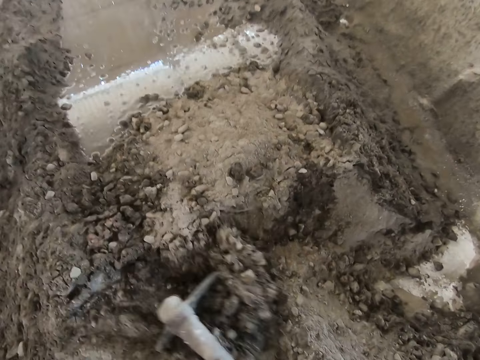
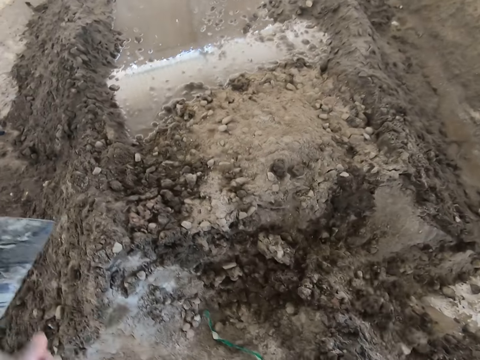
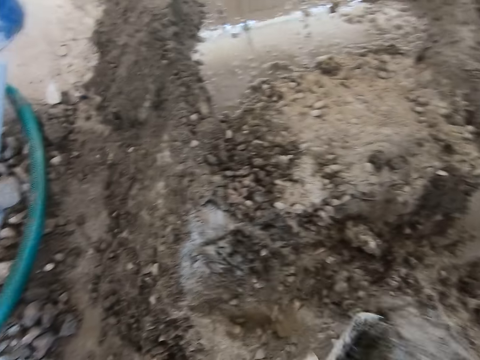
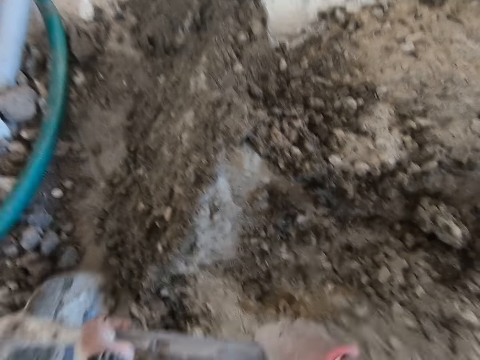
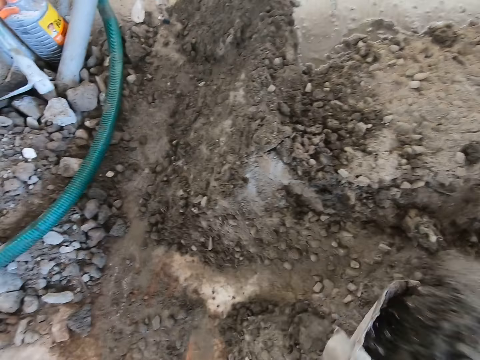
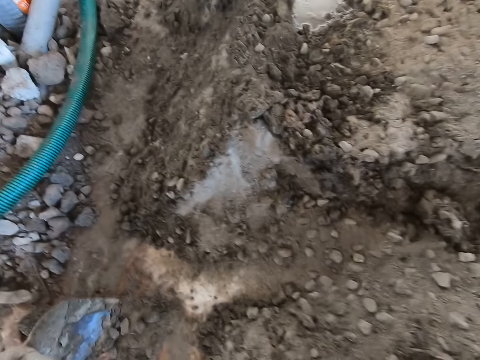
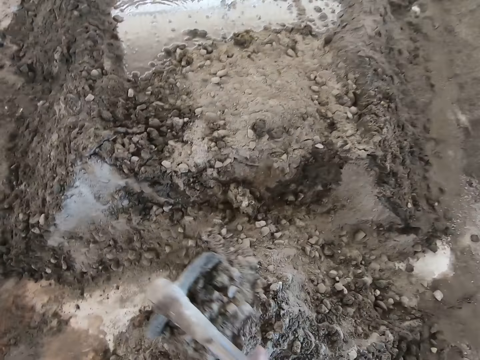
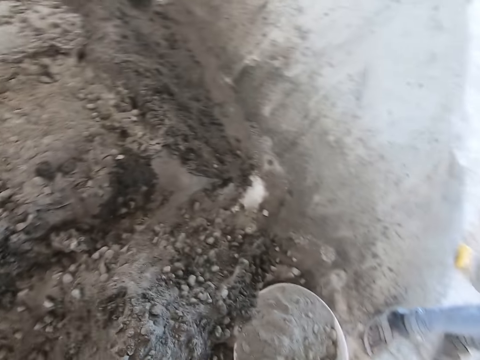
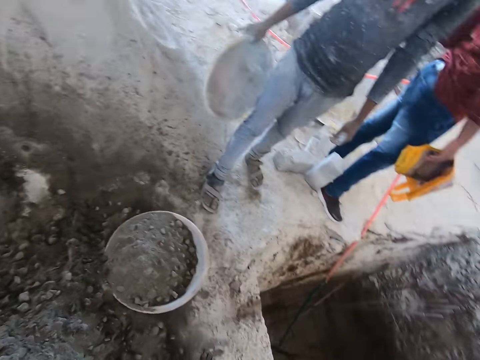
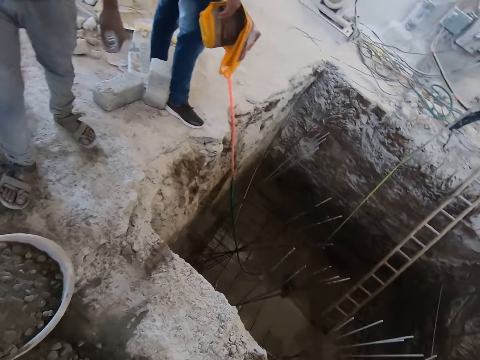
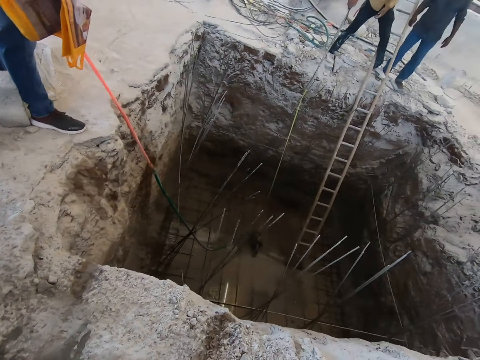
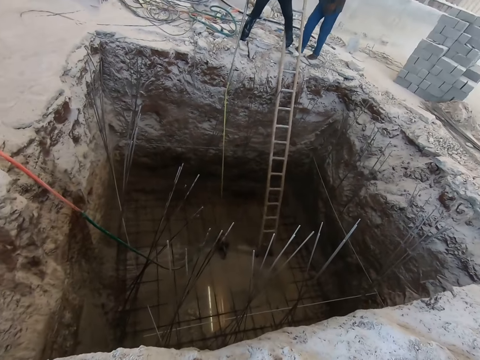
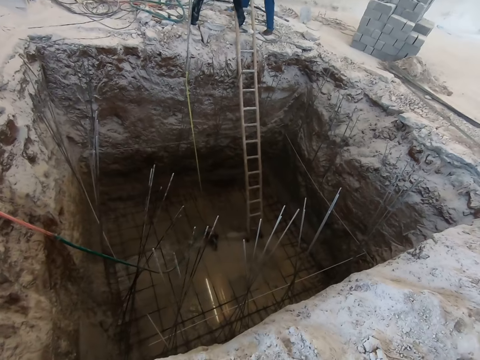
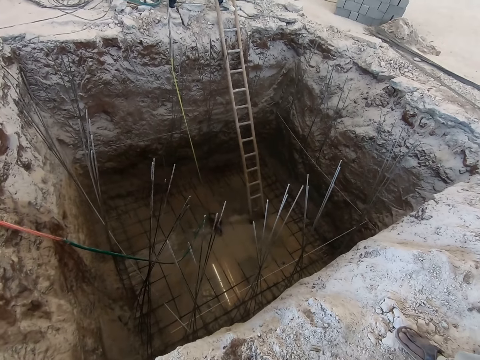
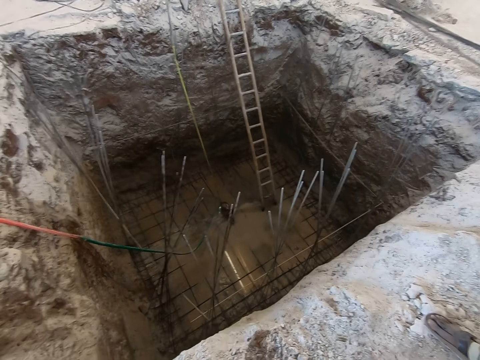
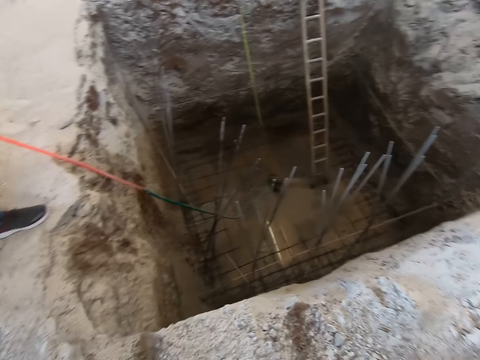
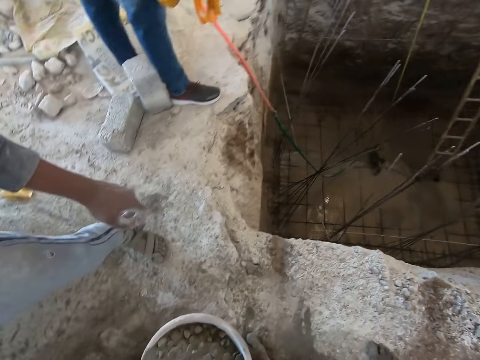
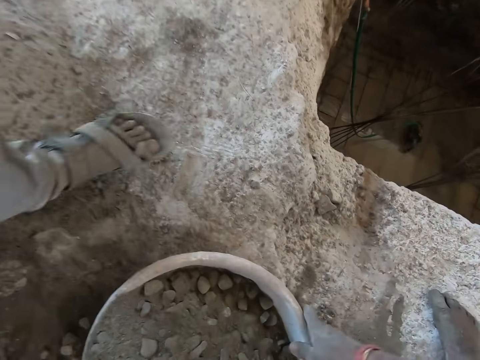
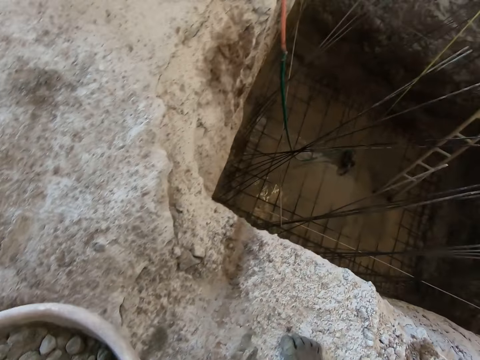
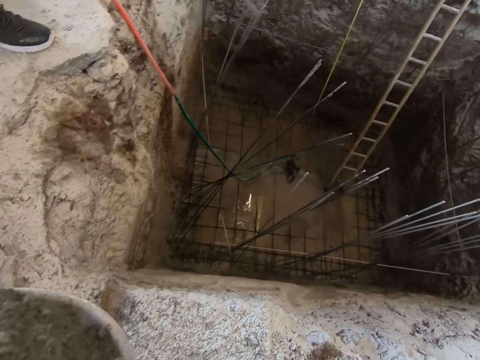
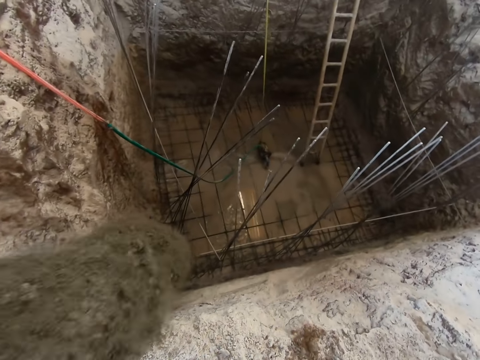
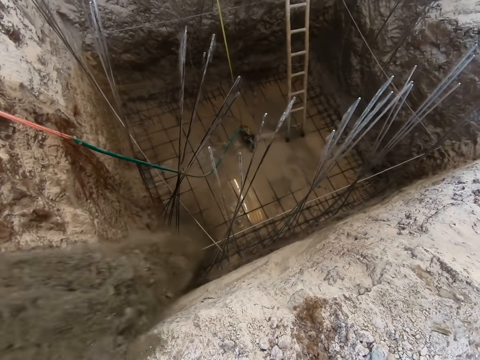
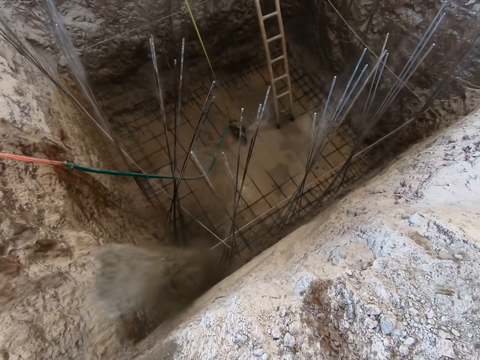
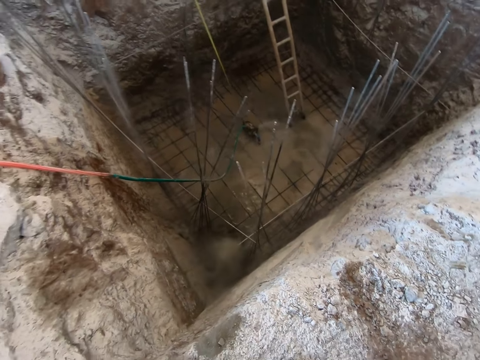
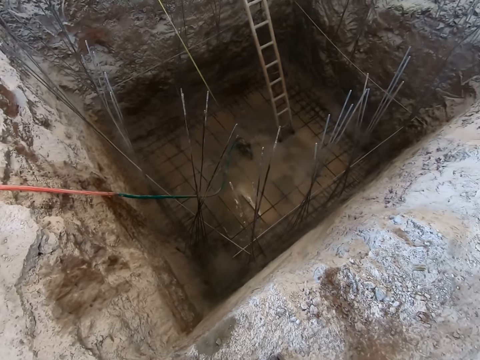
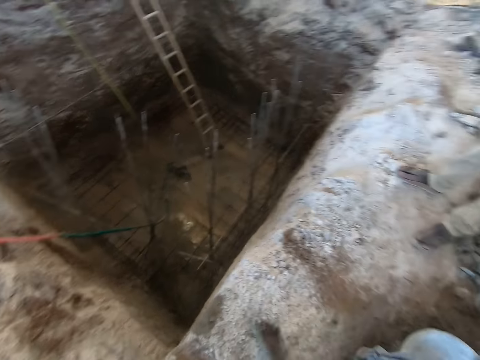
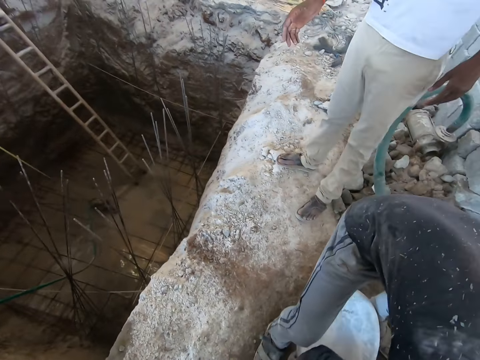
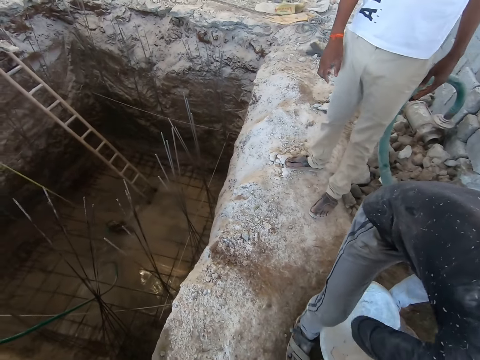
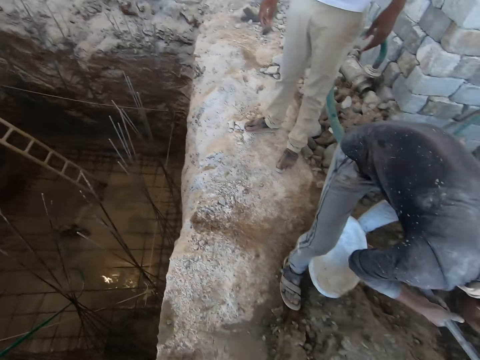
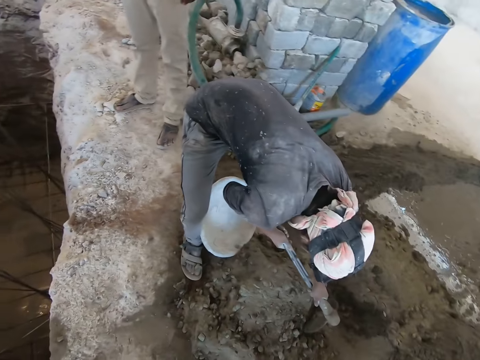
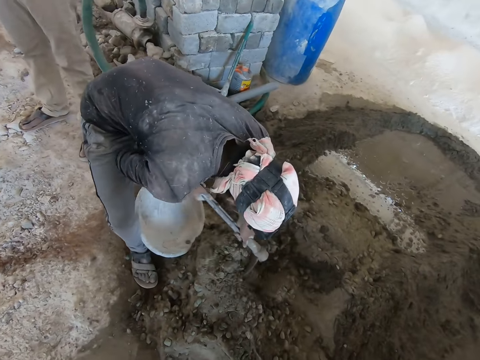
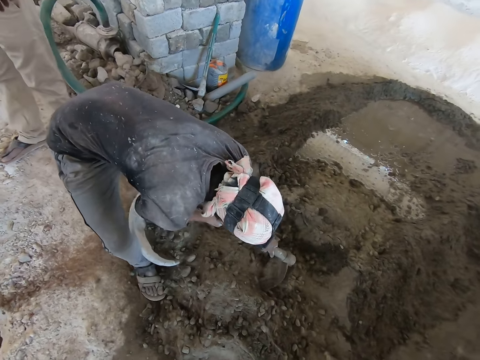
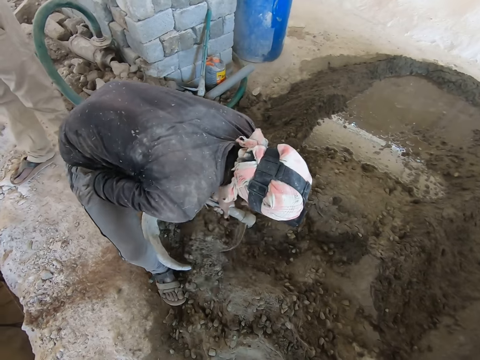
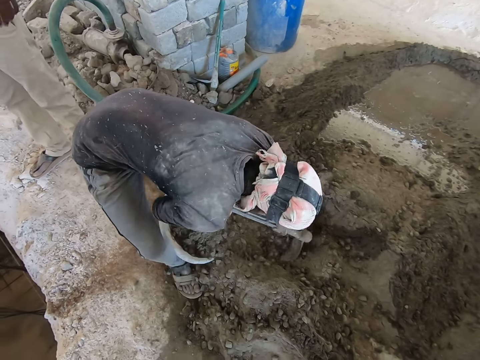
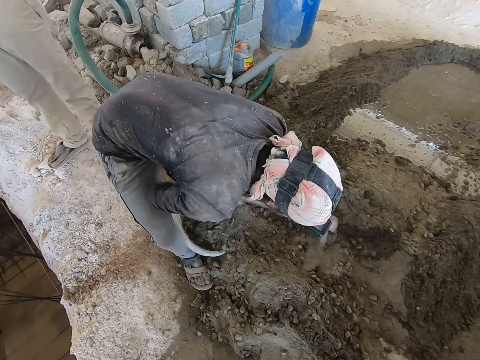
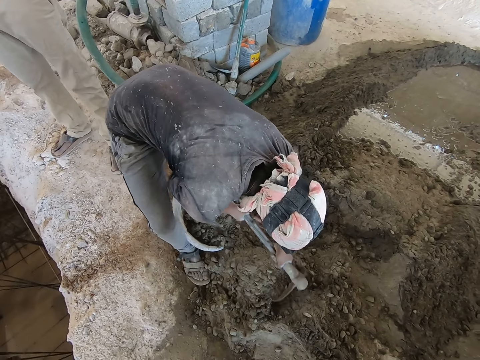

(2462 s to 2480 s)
The camera wearer turns around. He holds the head pan on the ground with his right hand. He pours the soil in the hole. Another man interacts with the camera wearer. The camera wearer responds to the other man. He looks around. The first man packs some mortar from the ground into a head pan in between his legs with a hoe in his hands.

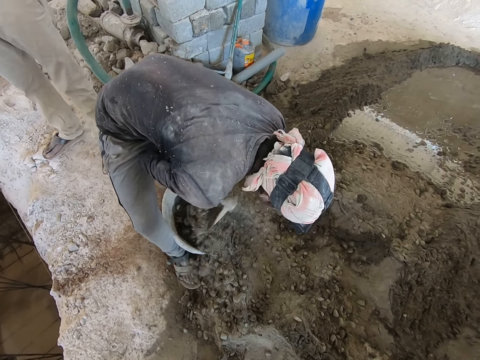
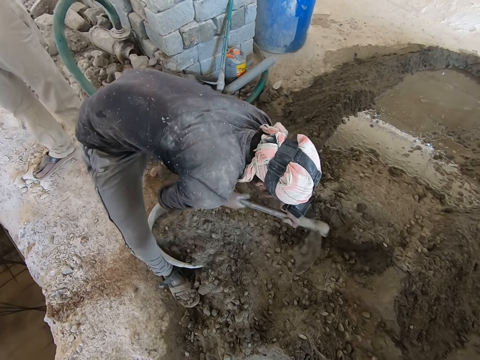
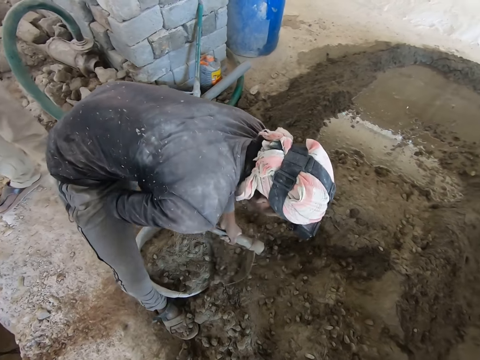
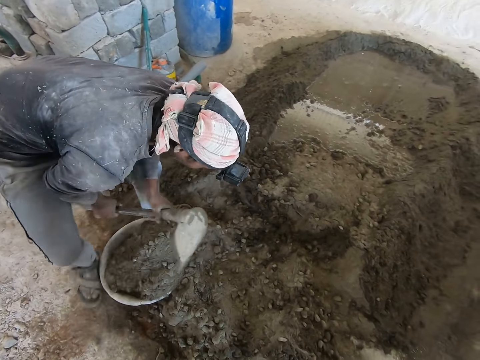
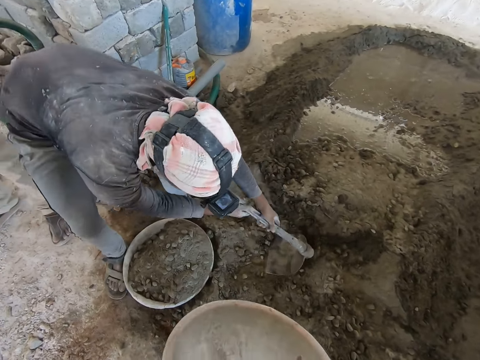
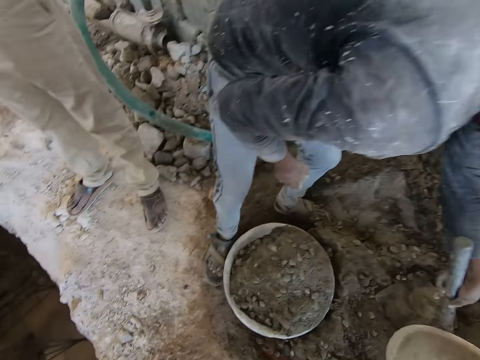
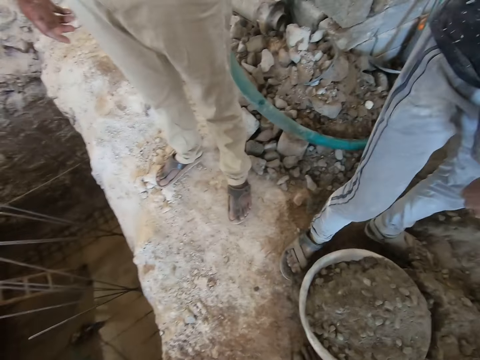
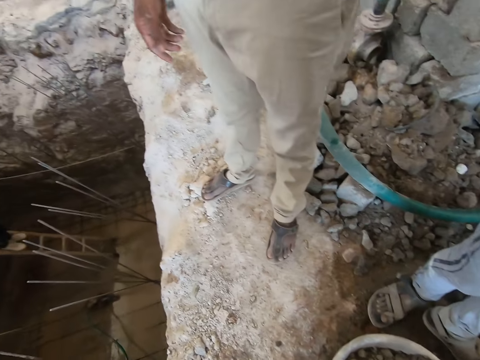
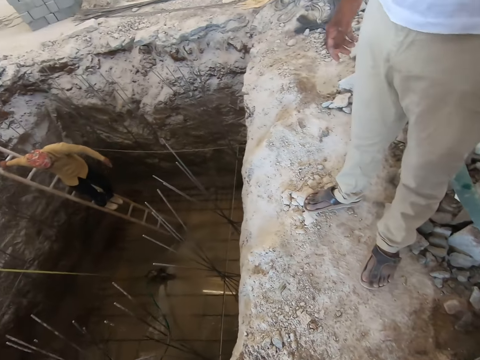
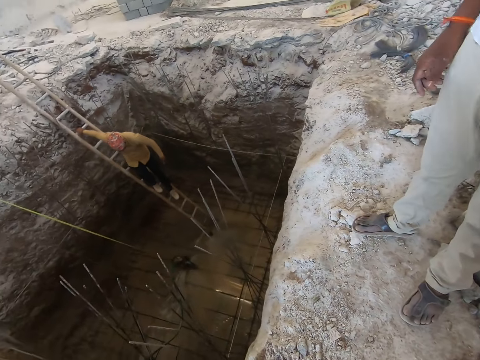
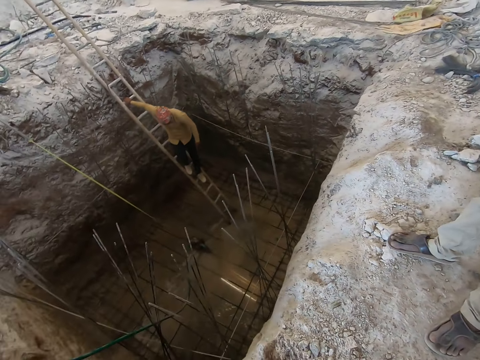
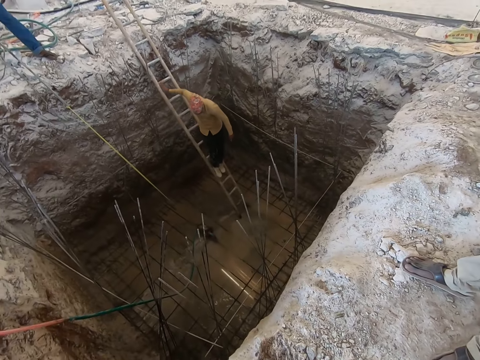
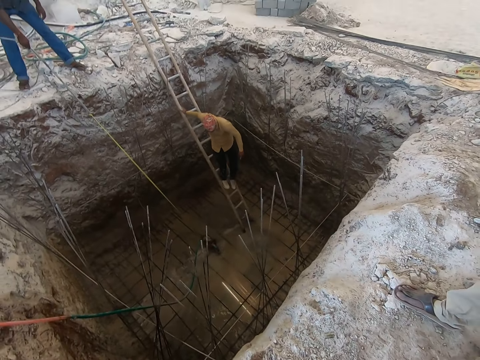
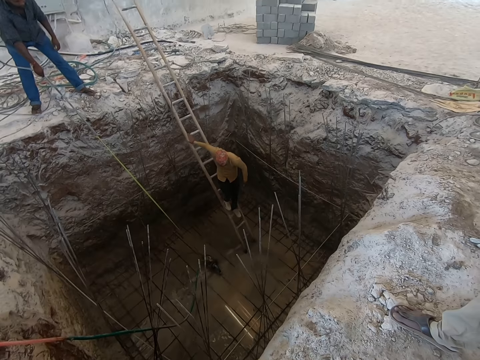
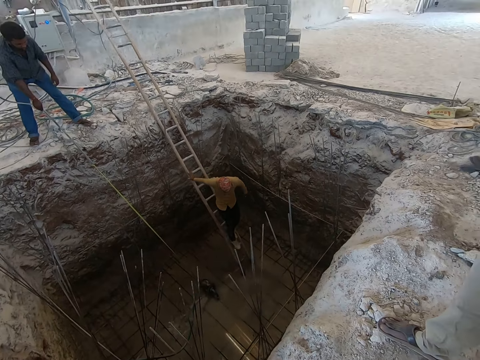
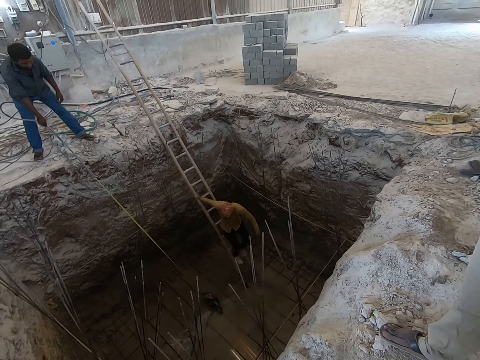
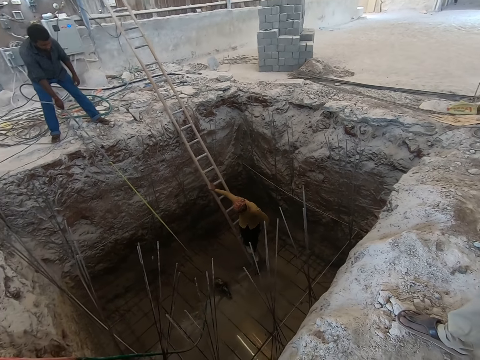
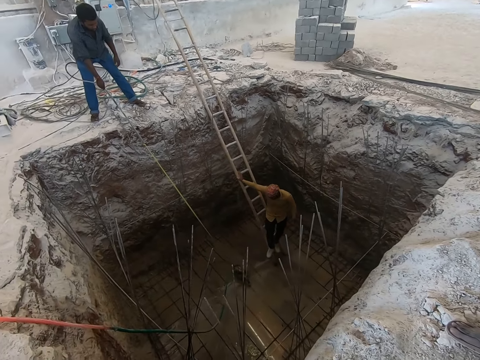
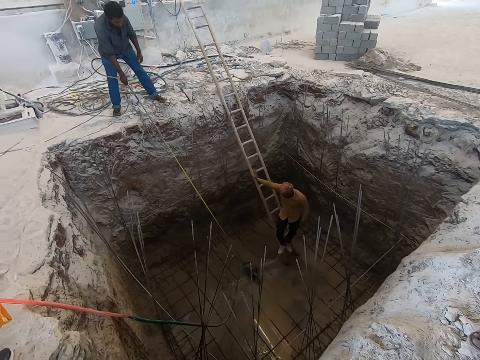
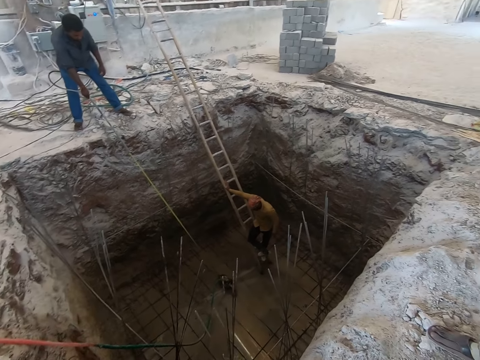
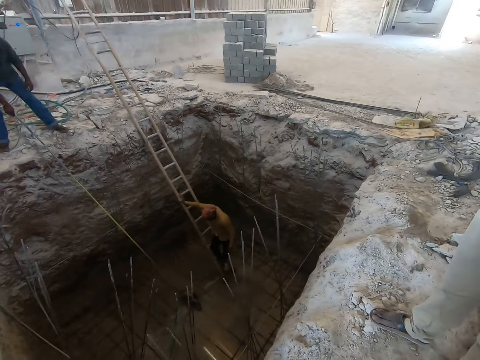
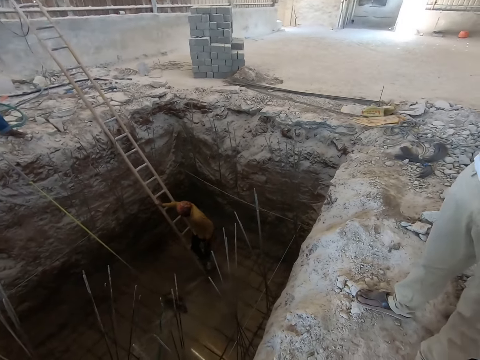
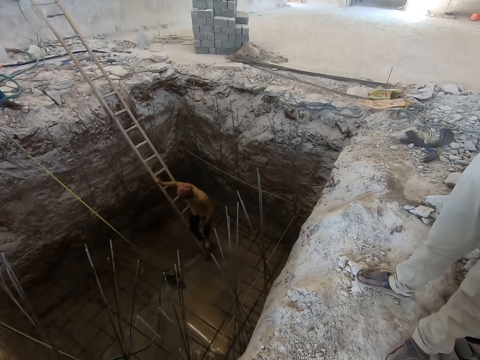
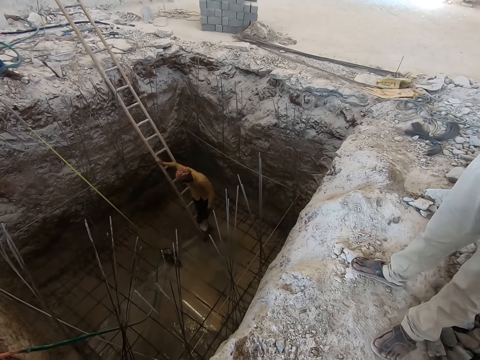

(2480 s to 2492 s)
The man holds the hoe with his left hand.
